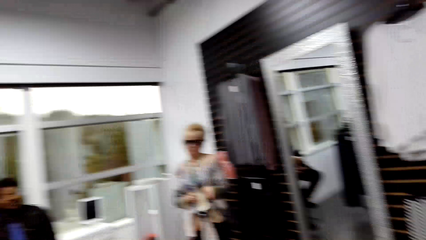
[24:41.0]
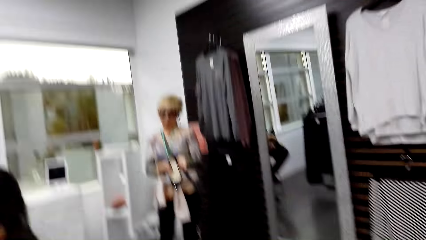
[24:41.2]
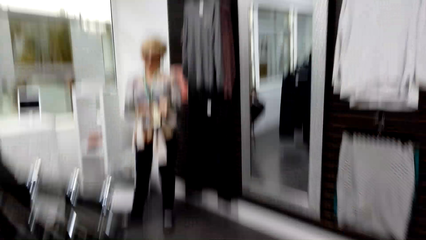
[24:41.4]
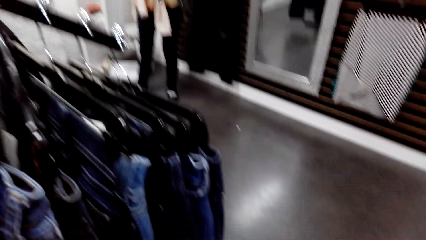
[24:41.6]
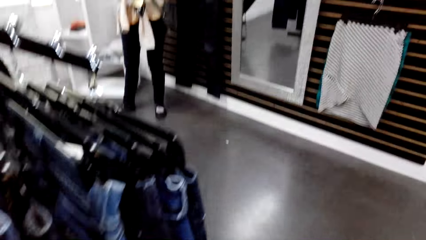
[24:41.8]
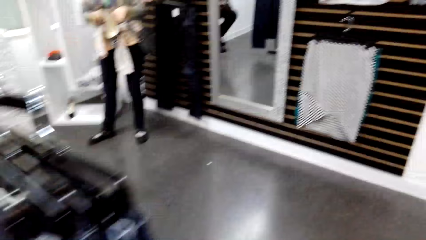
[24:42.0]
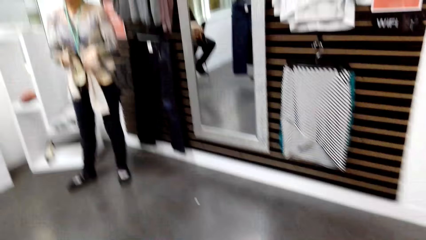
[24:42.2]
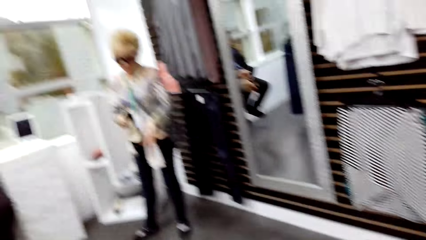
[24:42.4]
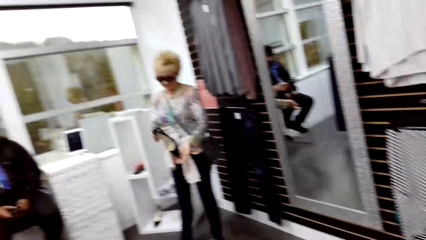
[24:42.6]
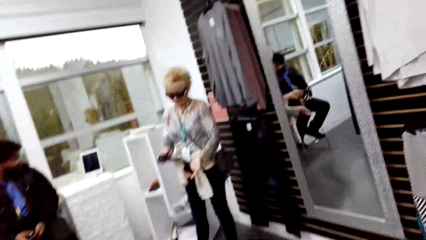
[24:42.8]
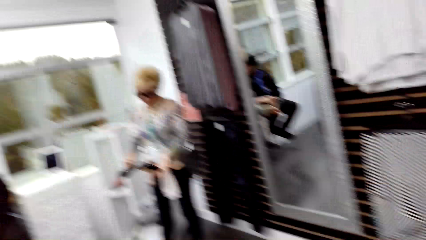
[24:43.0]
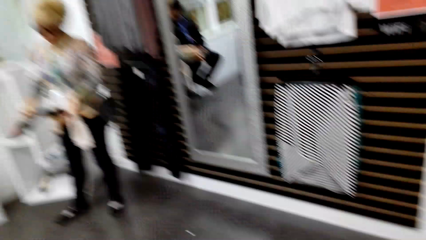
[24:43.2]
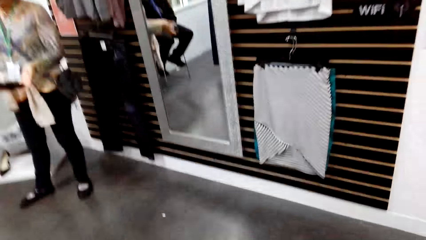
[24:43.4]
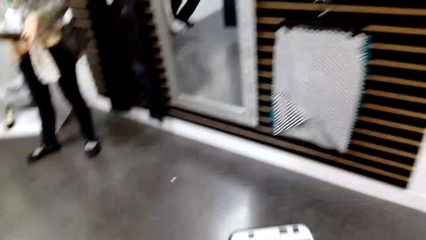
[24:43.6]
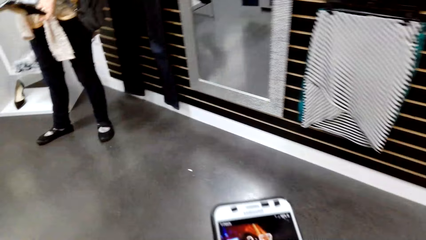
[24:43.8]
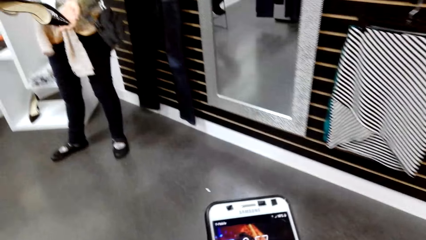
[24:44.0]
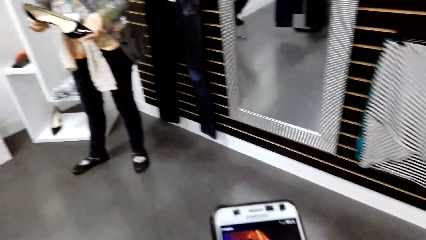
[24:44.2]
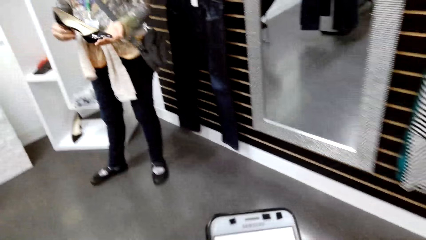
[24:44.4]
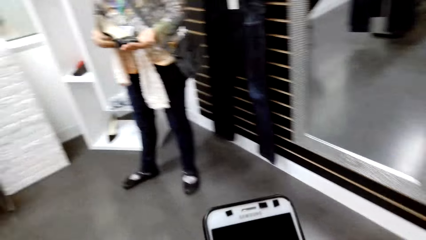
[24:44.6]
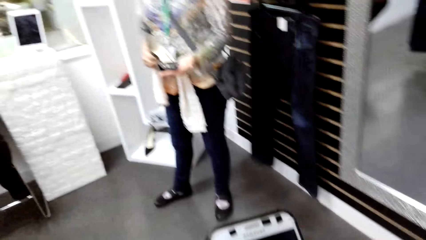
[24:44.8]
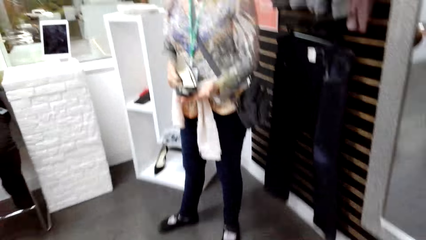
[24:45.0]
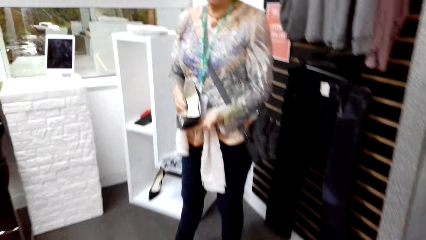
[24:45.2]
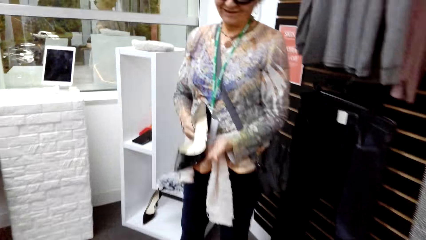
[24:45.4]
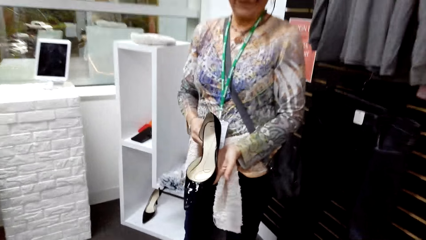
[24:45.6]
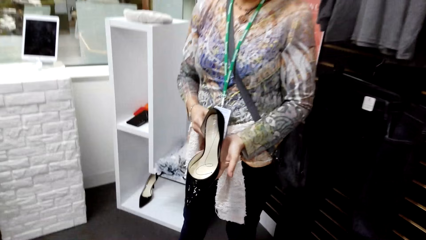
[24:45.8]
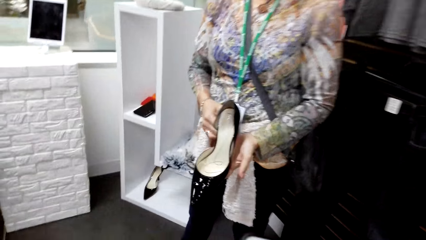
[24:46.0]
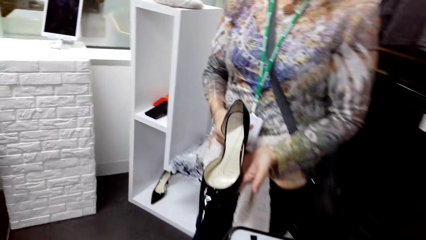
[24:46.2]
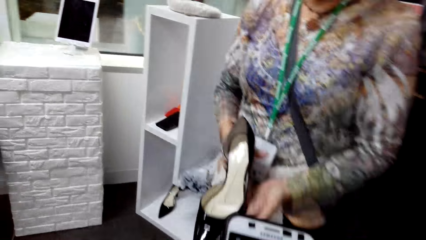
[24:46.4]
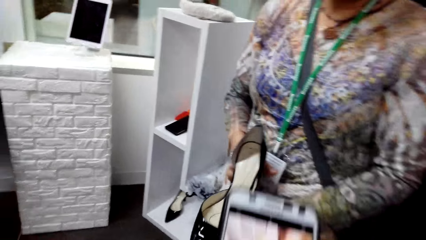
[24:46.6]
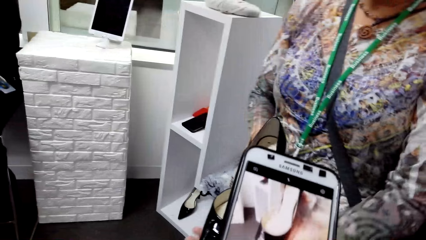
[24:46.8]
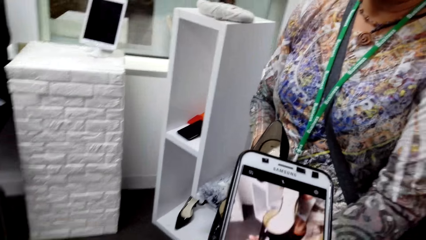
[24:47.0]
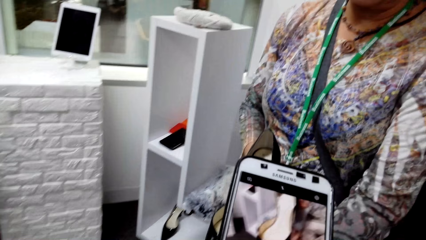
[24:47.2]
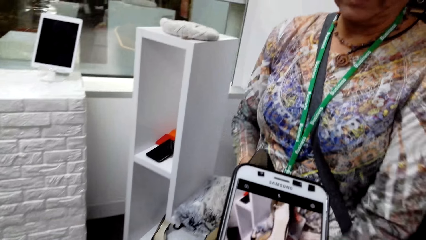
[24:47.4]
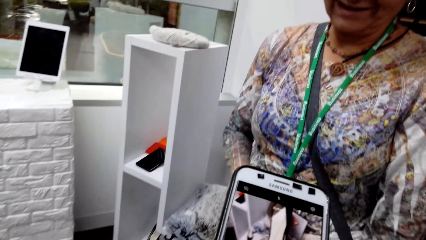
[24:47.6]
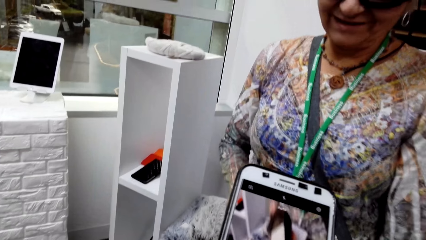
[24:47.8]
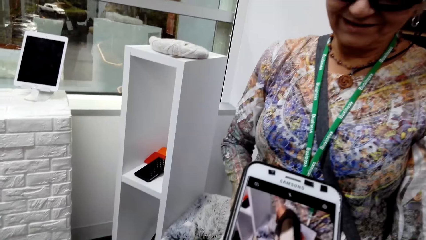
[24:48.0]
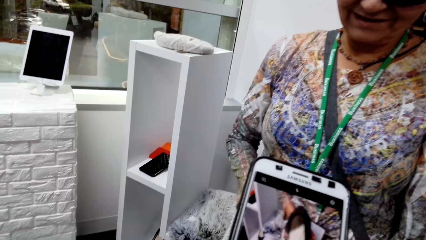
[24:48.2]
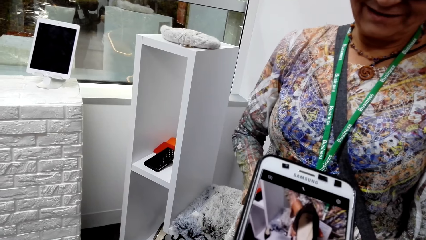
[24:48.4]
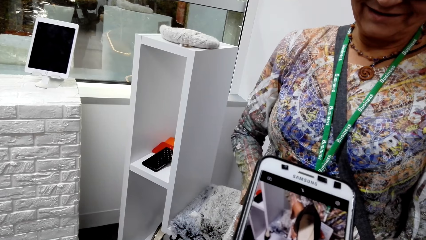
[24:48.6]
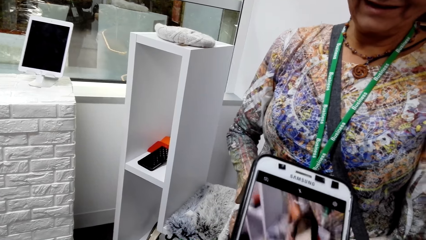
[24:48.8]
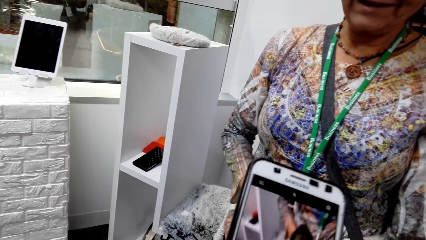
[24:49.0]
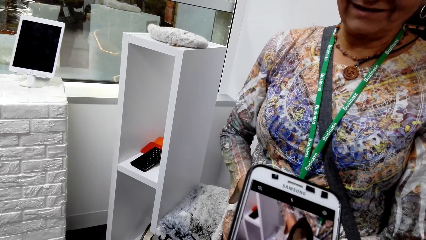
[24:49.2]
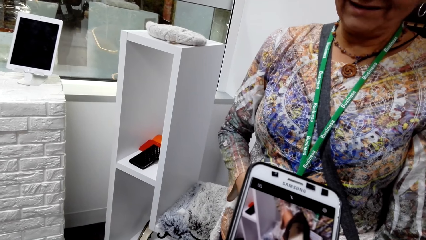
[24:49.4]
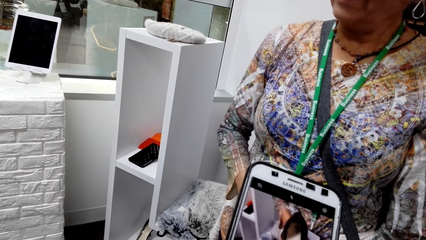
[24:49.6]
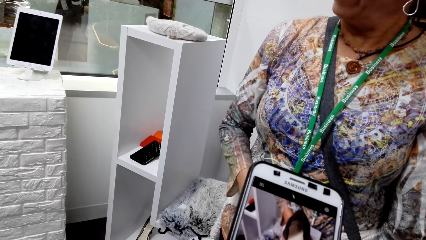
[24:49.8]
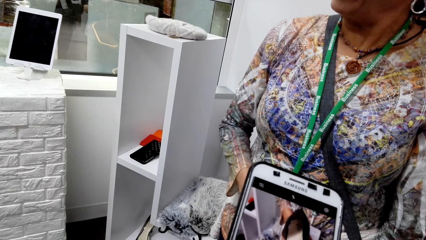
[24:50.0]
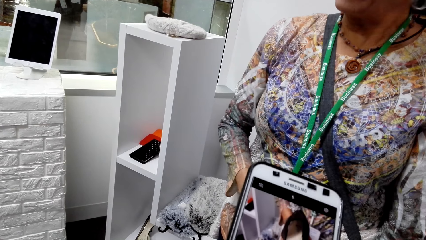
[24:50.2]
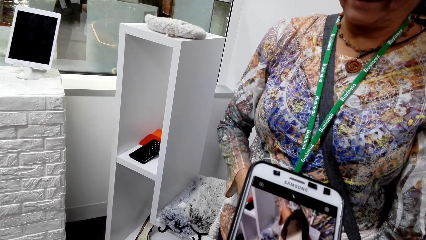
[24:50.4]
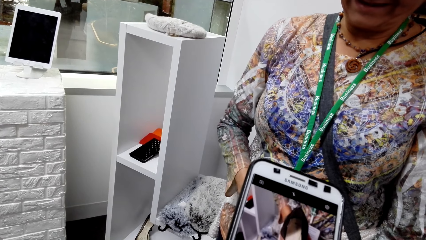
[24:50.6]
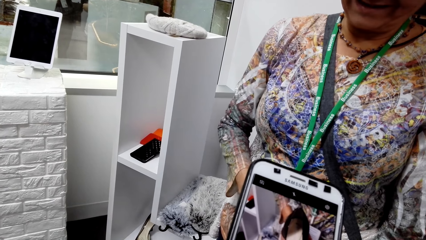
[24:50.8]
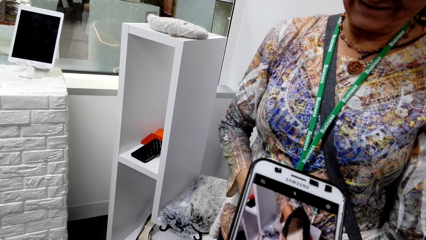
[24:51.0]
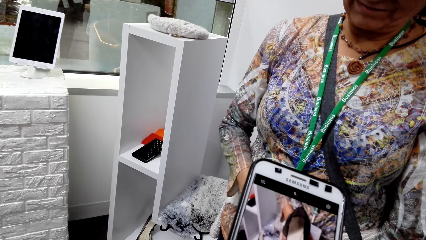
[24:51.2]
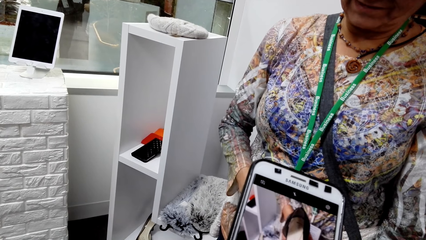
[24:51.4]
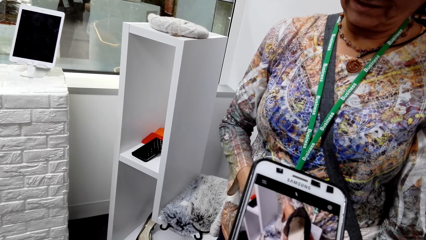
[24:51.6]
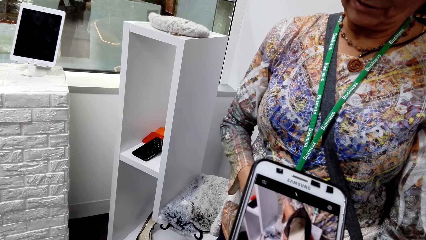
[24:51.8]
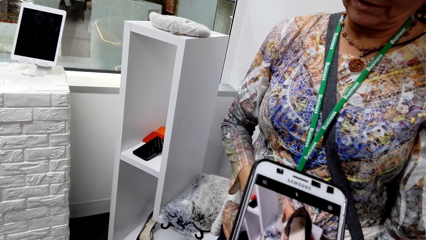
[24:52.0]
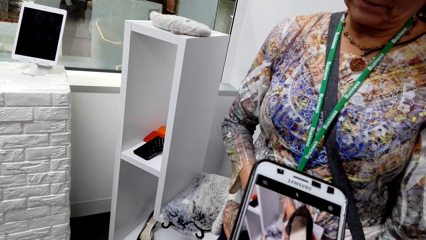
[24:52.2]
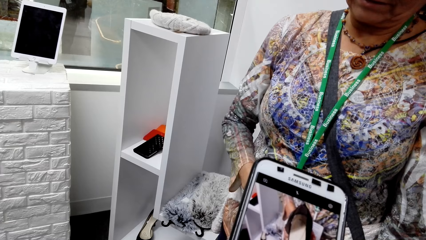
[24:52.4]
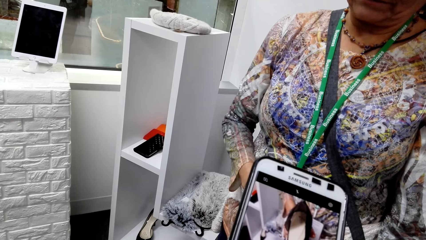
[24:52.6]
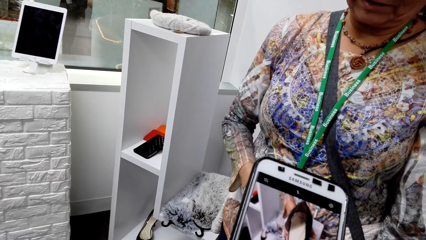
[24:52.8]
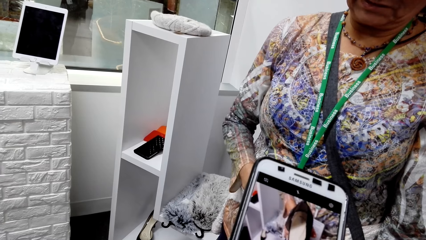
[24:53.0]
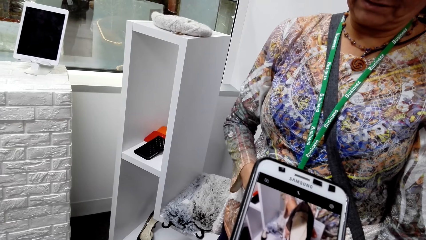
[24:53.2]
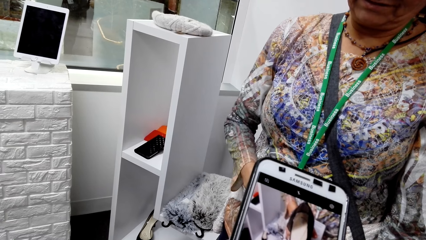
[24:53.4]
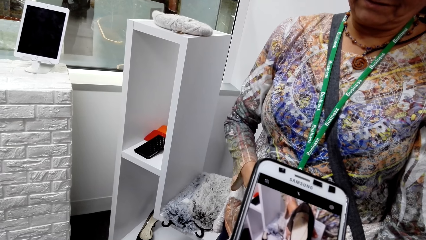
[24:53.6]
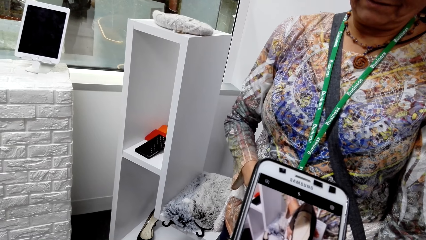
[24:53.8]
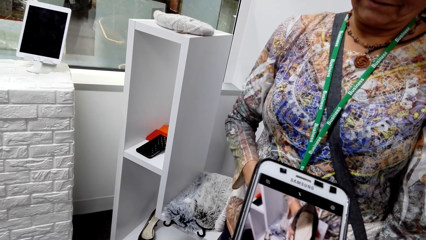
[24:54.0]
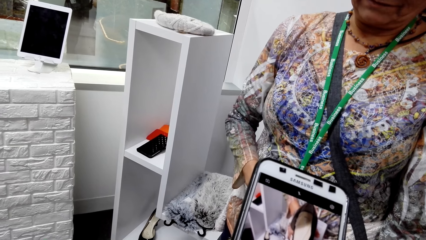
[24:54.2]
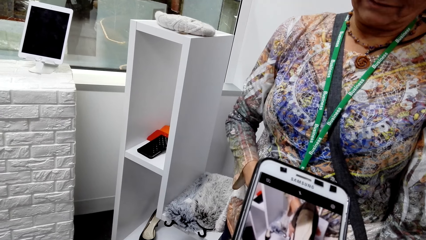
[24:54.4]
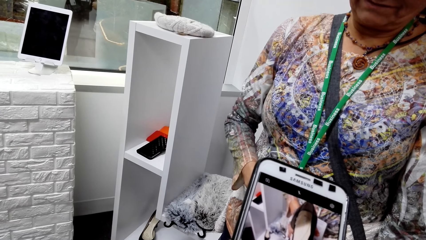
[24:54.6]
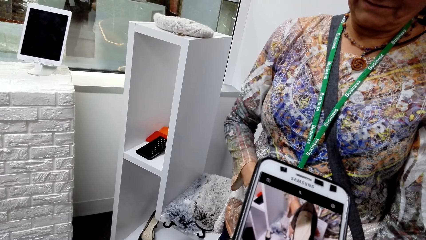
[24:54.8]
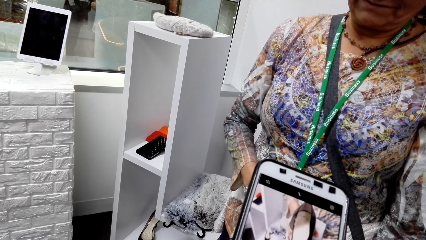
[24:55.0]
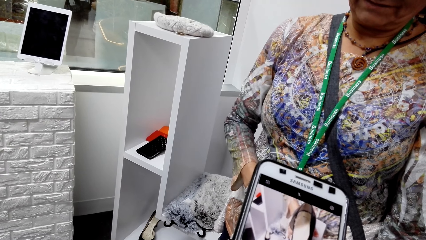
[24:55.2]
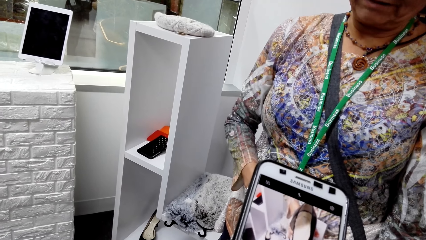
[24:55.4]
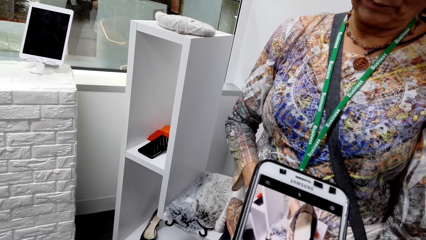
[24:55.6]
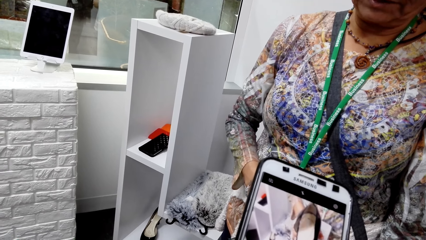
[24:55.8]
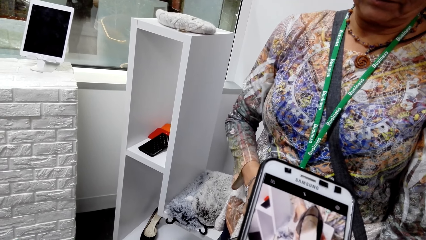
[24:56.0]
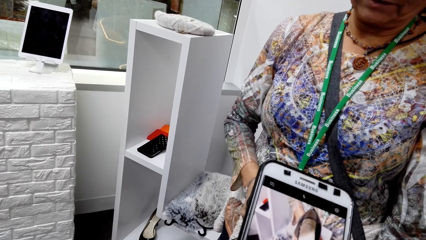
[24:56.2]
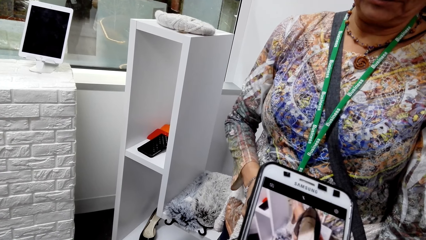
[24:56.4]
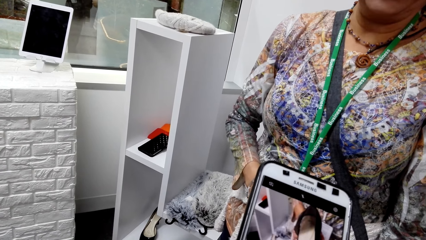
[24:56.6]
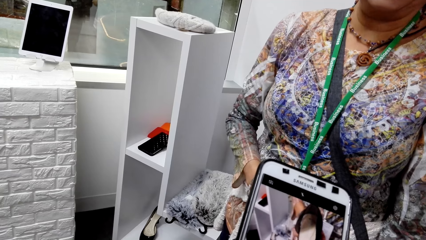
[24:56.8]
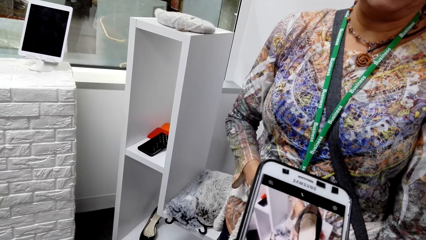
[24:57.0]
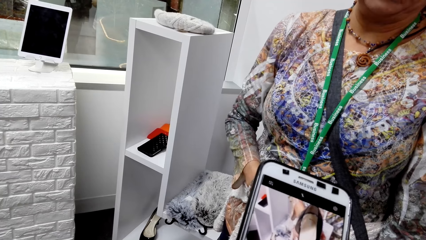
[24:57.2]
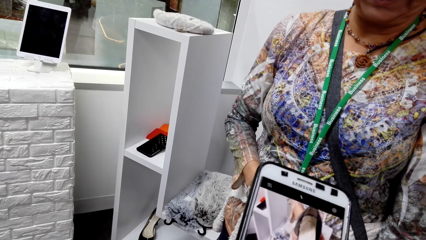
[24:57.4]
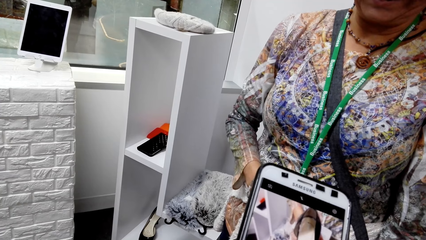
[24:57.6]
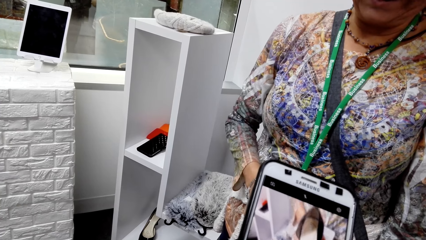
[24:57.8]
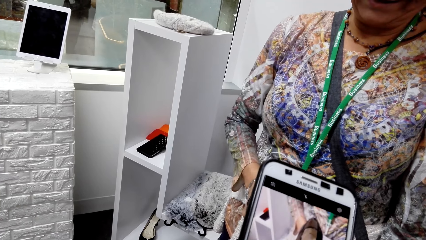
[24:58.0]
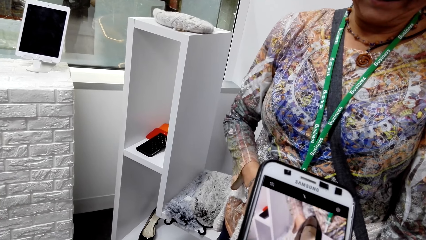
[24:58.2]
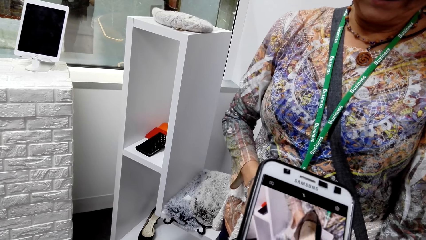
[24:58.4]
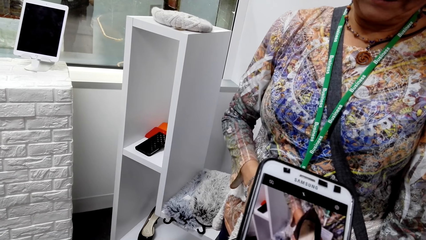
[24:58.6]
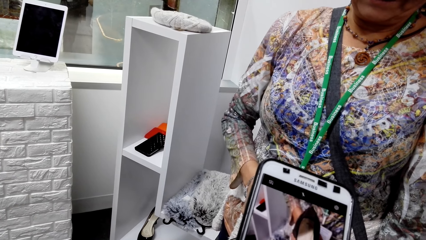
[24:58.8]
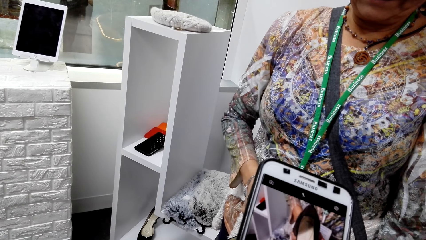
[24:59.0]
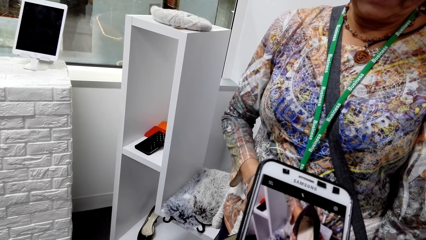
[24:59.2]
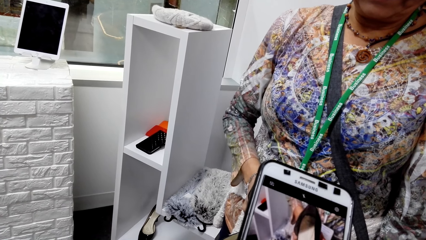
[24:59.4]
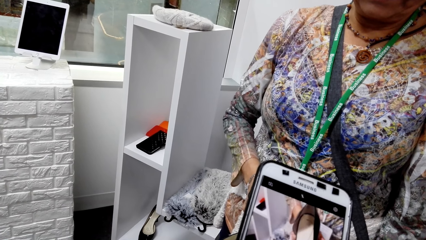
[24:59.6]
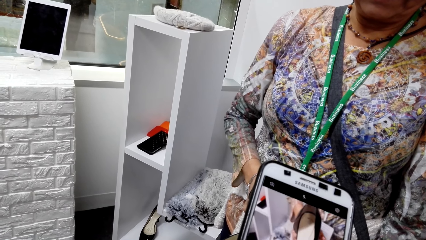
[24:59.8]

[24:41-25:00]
The camera wearer walks in the stores. They take a picture of a shoe.
